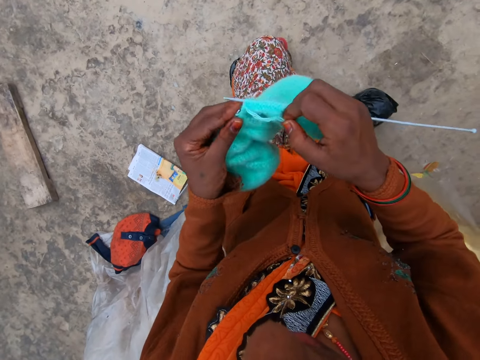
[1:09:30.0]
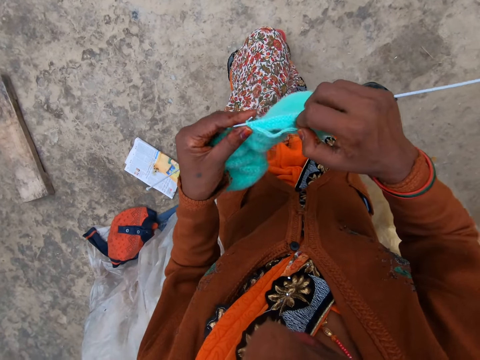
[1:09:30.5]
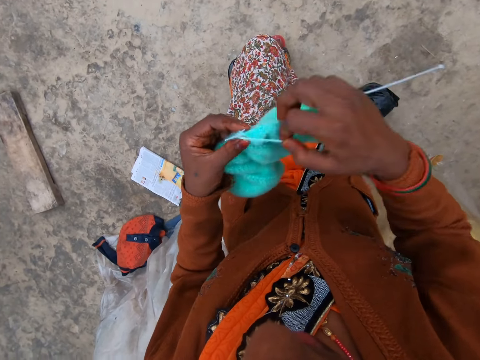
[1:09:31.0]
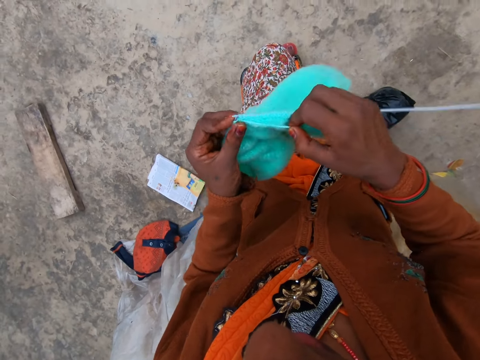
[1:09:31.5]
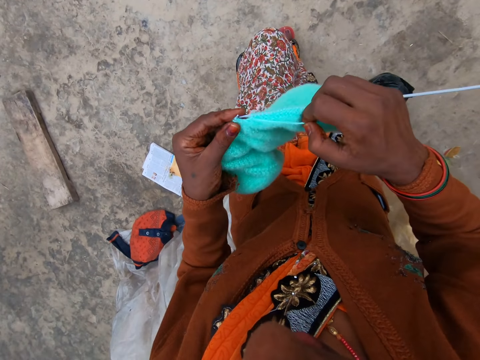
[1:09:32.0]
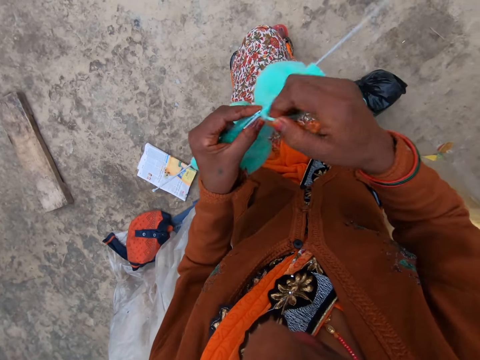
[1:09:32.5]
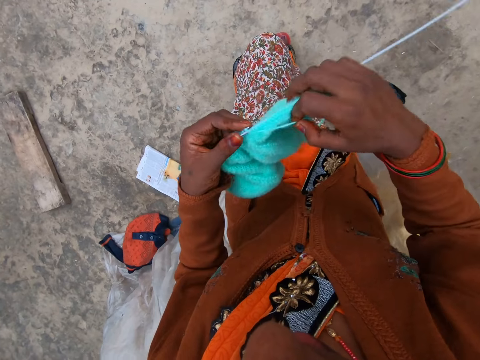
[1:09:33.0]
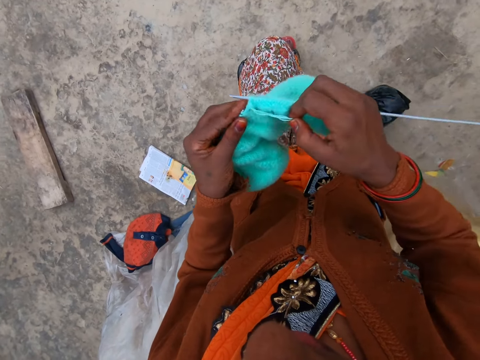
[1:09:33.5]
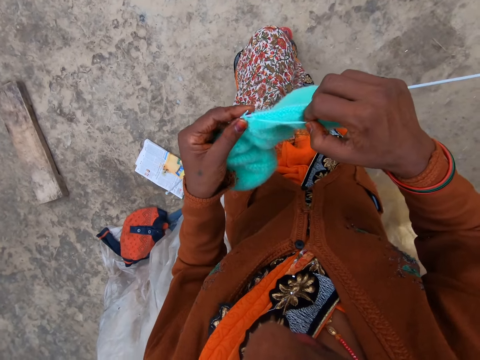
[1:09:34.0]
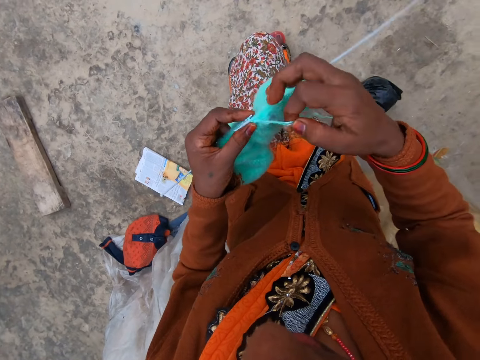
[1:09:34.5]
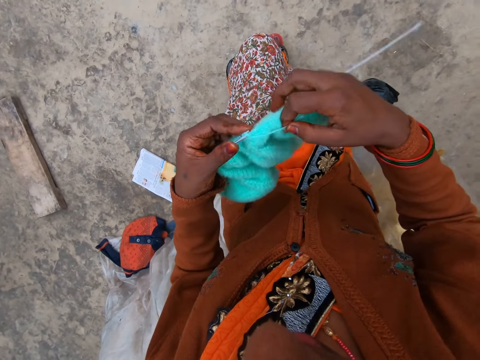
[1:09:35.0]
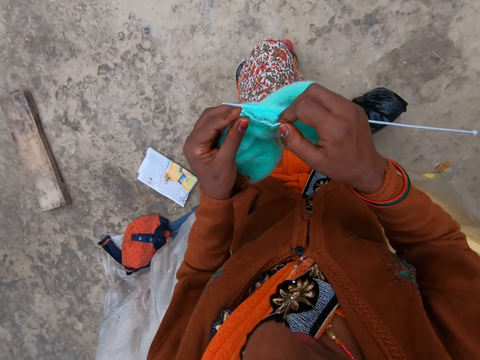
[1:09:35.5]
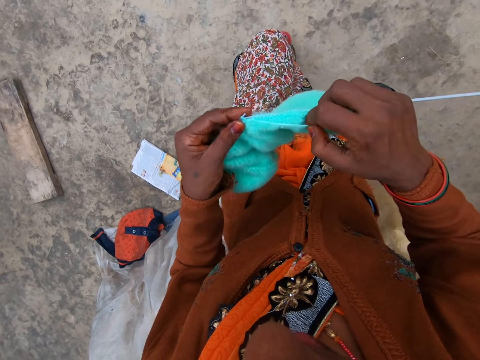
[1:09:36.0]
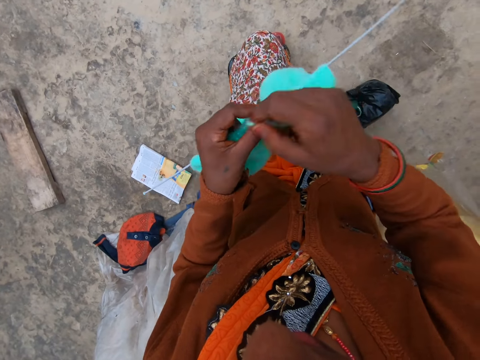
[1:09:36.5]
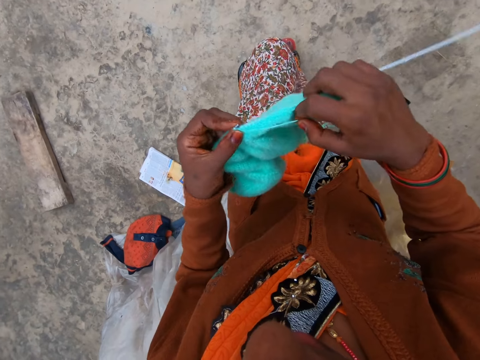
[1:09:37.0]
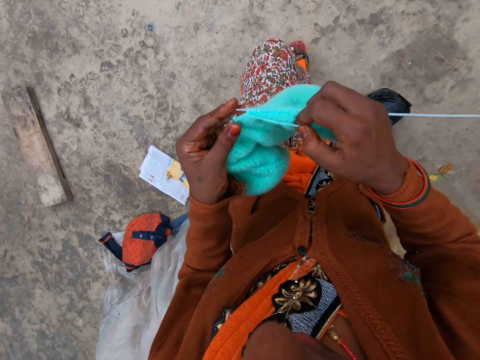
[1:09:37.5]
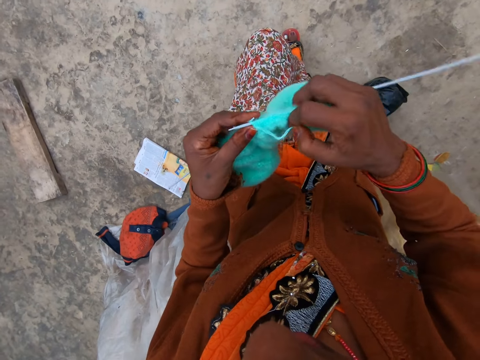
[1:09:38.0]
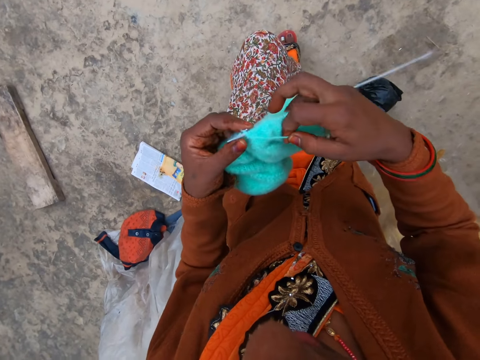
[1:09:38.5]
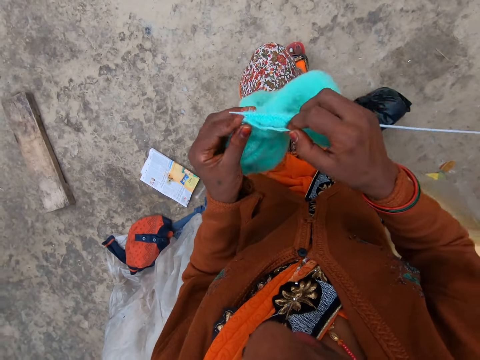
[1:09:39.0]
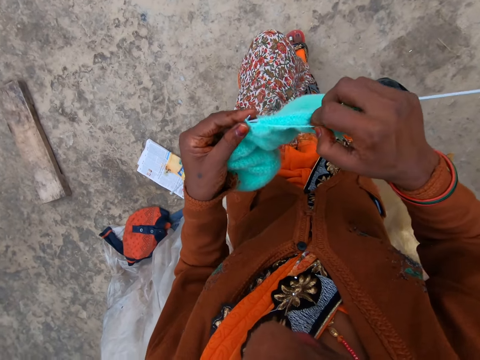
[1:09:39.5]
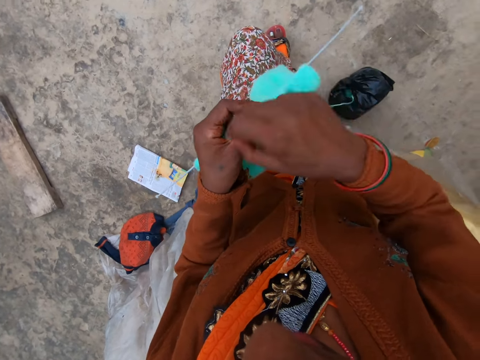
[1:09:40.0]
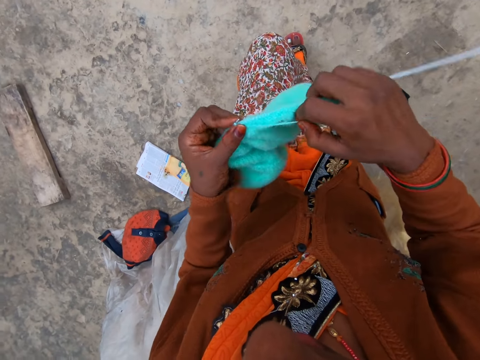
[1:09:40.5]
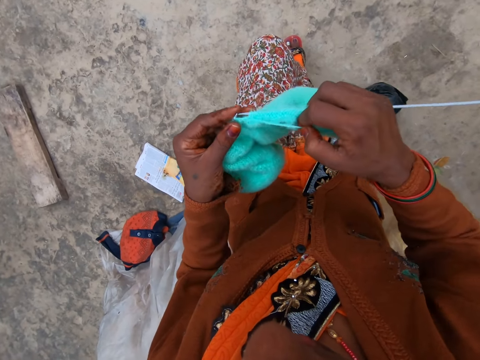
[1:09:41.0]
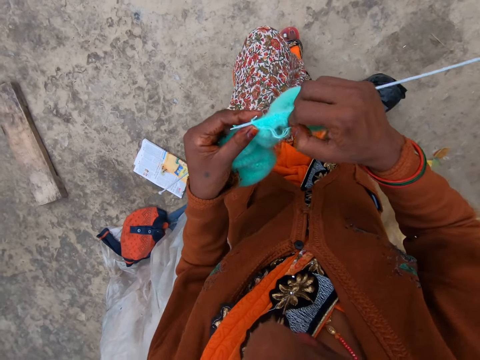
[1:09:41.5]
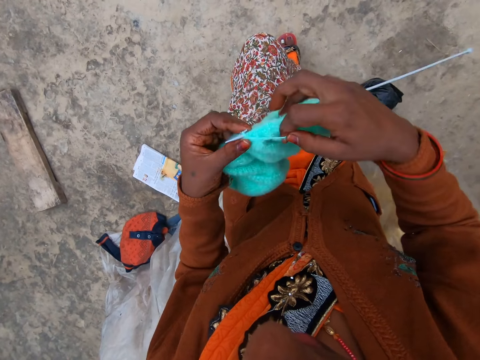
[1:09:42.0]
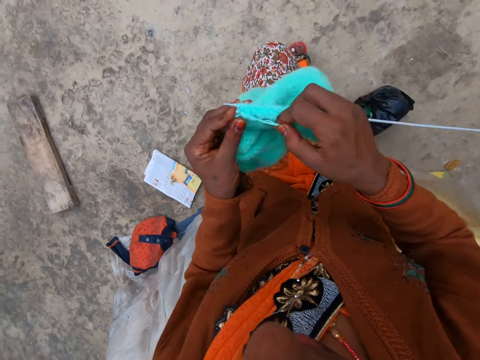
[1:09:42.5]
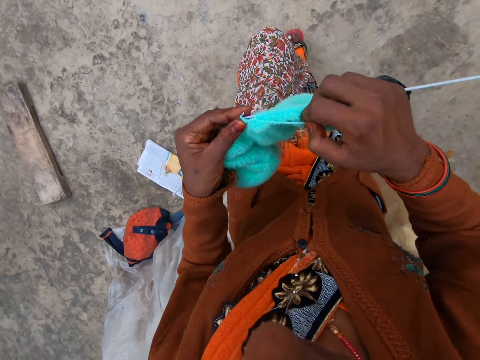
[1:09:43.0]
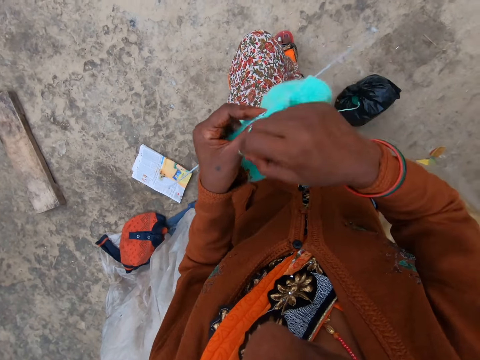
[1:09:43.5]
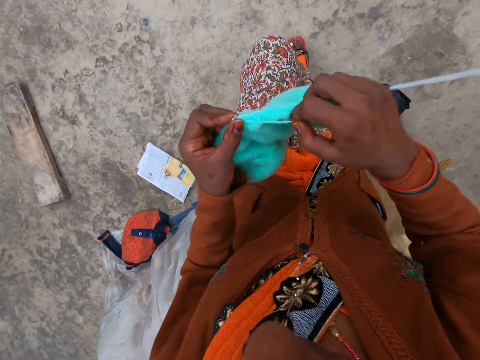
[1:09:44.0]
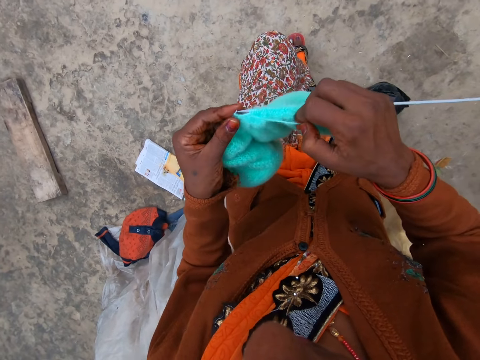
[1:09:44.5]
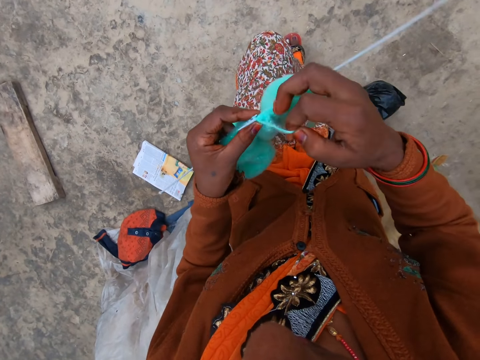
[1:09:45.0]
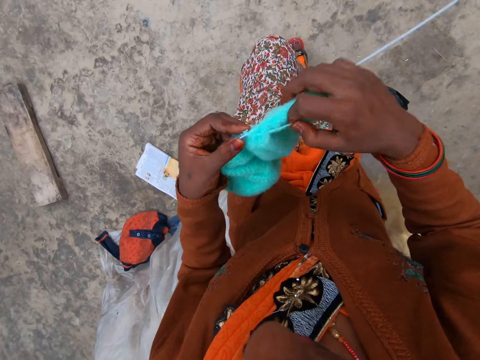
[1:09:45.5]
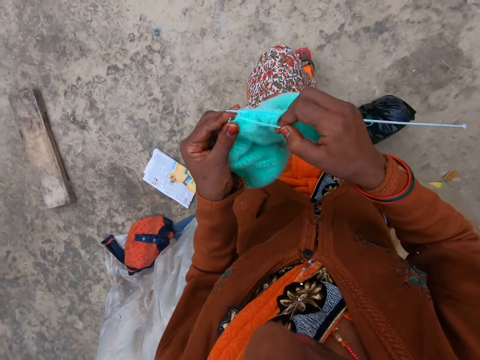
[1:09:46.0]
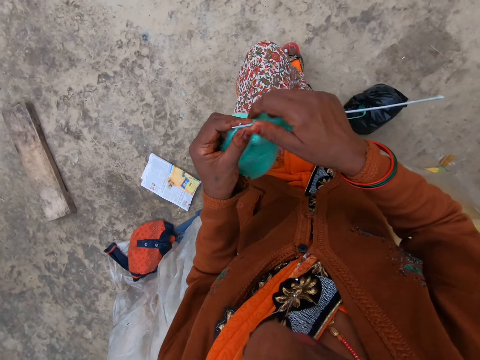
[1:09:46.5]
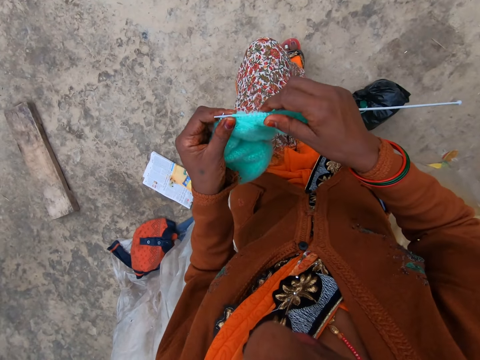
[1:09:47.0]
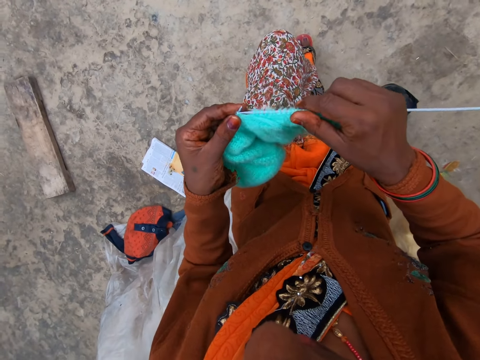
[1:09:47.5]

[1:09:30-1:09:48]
The camera wearer knits a piece of fabric with a knitting needle. They coil a knitting thread on the knitting needle and knit the piece of fabric with the knitting needle. They coil the knitting thread on the knitting needle and knit the piece of fabric with the knitting needle. They coil the knitting thread on the knitting needle and knit the piece of fabric with the knitting needle. They coil the knitting thread on the knitting needle and knit the piece of fabric with the knitting needle. They coil the knitting thread on the knitting needle and knit the piece of fabric with the knitting needle. They coil the knitting thread on the knitting needle and knit the piece of fabric with the knitting needle. They coil the knitting thread on the knitting needle and knit the piece of fabric with the knitting needle. They coil the knitting thread on the knitting needle and knit the piece of fabric with the knitting needle.

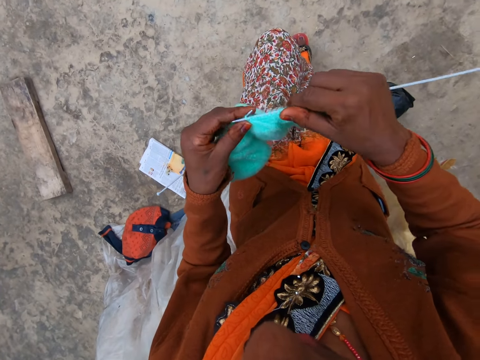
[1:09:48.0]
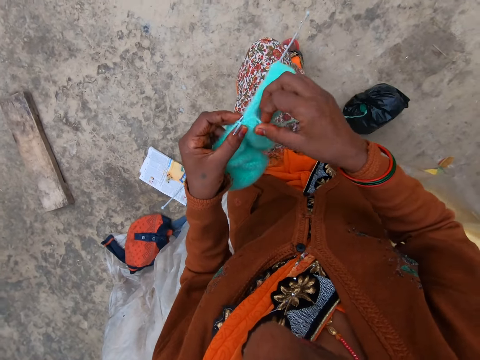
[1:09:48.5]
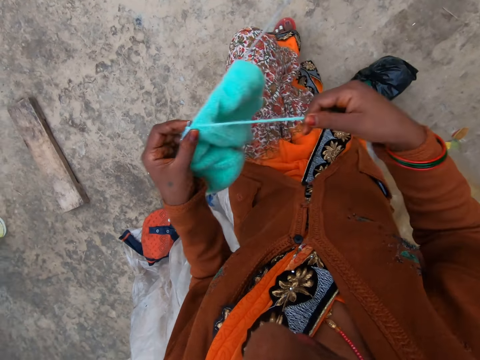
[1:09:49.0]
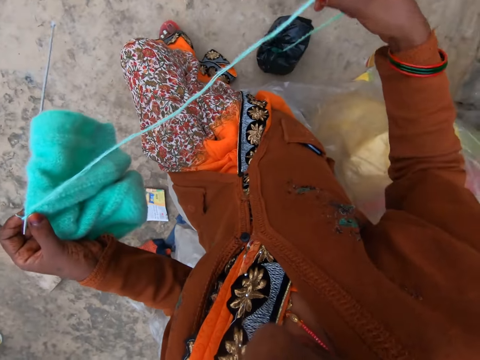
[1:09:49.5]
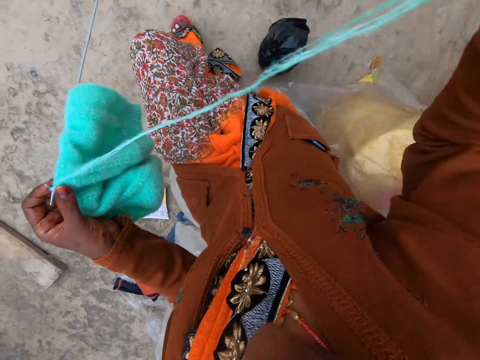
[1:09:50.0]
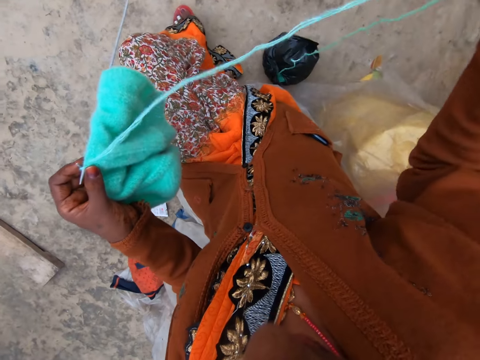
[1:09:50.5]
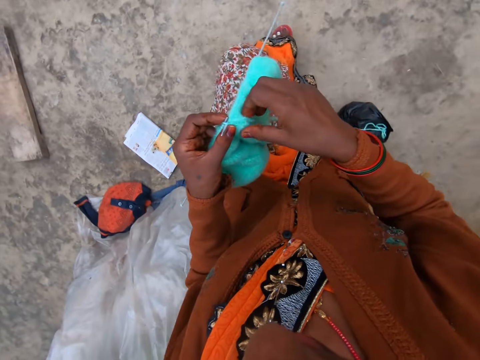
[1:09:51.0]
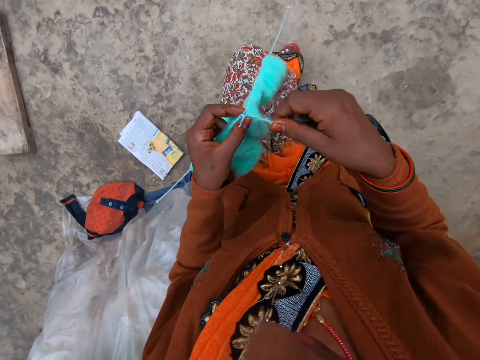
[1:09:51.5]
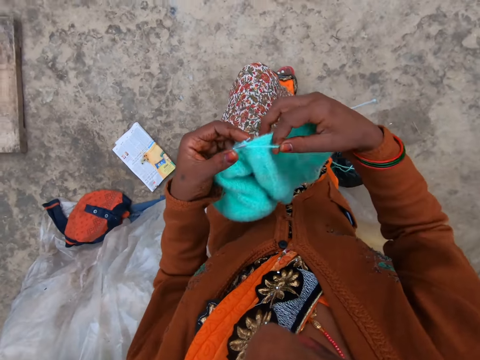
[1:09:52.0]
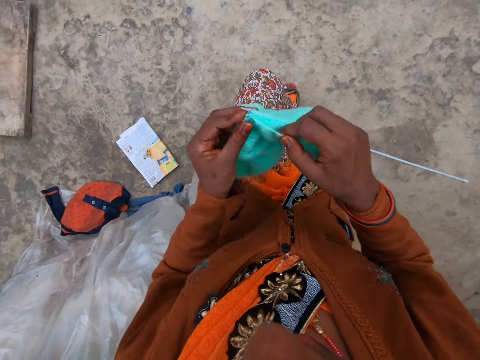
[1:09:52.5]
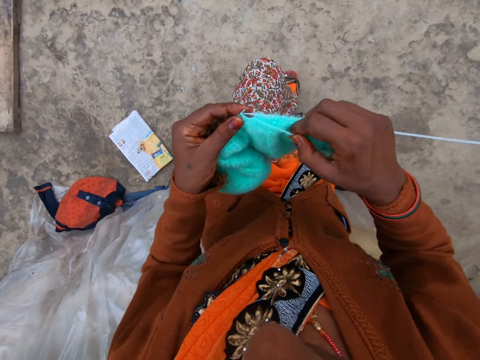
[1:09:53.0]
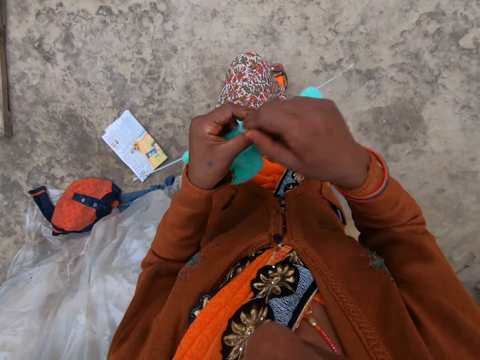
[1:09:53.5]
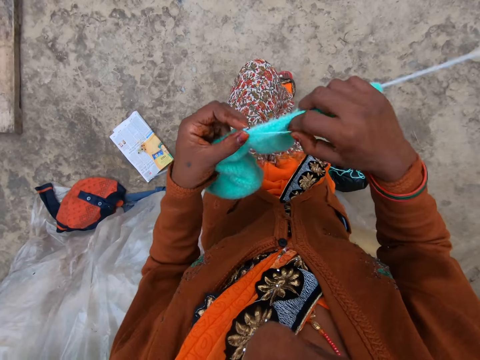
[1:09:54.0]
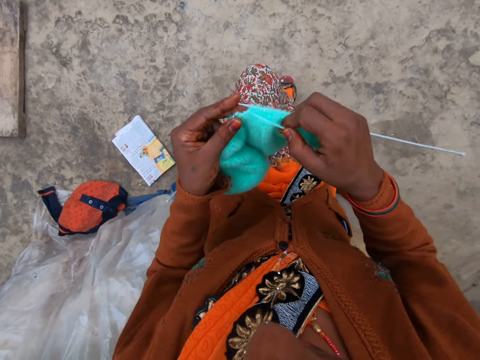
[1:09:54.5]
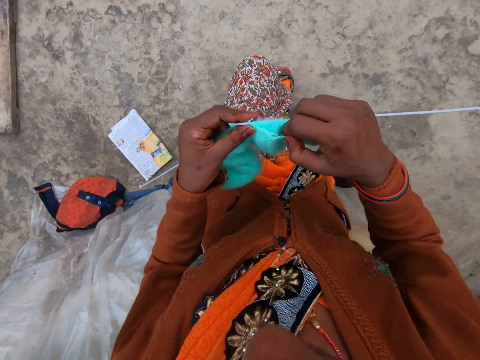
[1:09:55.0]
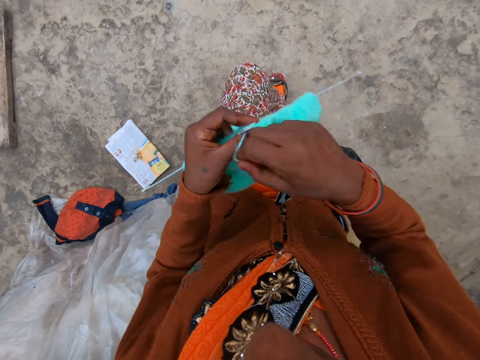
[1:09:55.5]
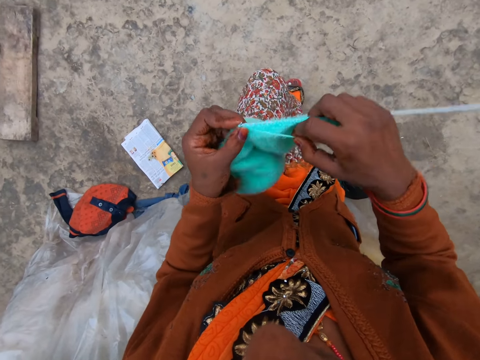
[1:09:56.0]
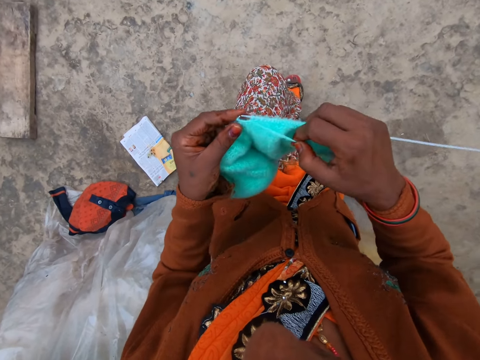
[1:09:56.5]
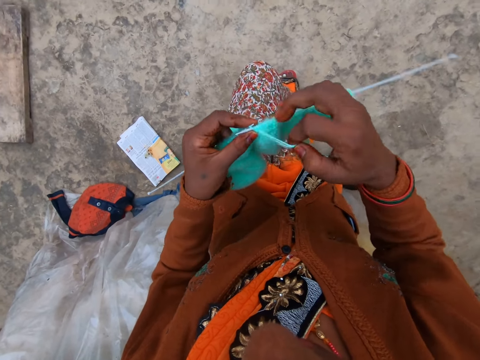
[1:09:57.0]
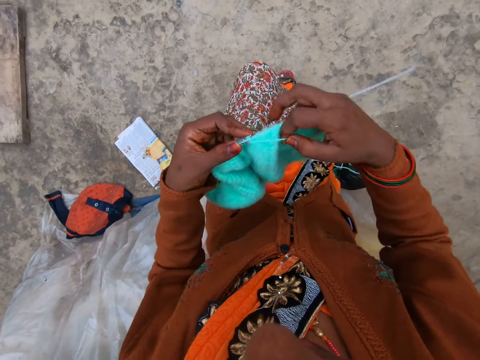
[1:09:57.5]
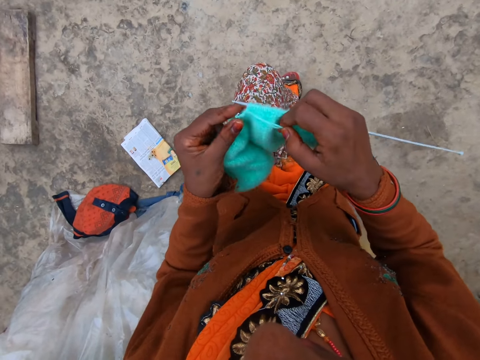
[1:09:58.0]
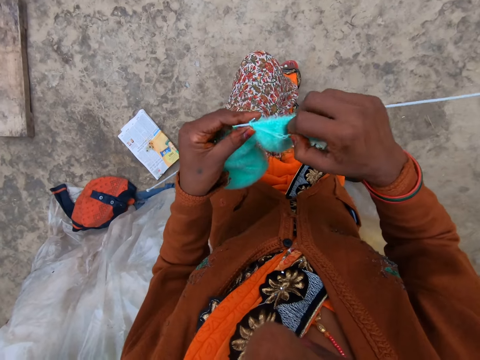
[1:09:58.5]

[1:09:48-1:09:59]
The camera wearer straightens a knitting thread with her hand. She coils the knitting thread on a knitting needle and knits a piece of fabric with the knitting needle. She coils the knitting thread on the knitting needle and knits the piece of fabric with the knitting needle. She coils the knitting thread on the knitting needle and knits the piece of fabric with the knitting needle. She coils the knitting thread on the knitting needle and knits the piece of fabric with the knitting needle.
